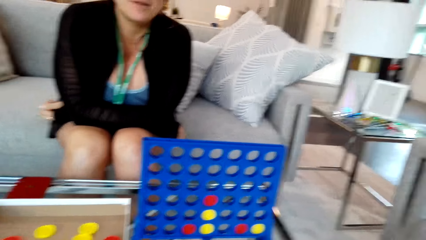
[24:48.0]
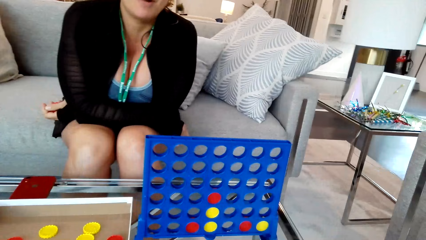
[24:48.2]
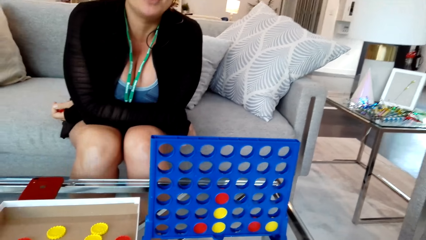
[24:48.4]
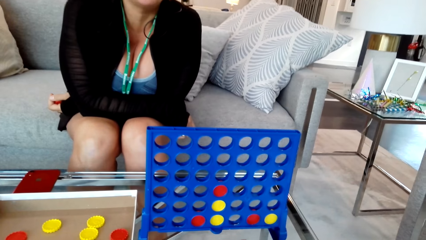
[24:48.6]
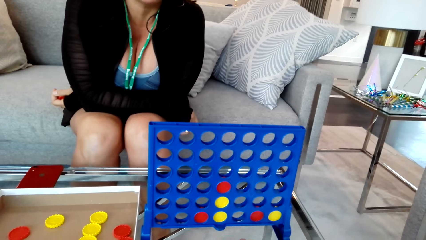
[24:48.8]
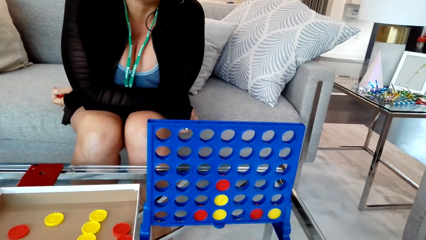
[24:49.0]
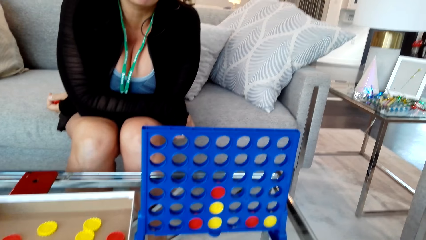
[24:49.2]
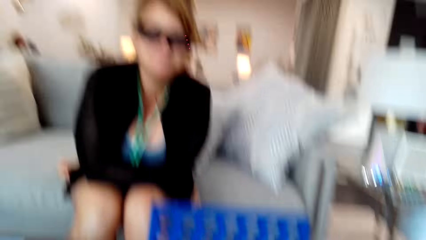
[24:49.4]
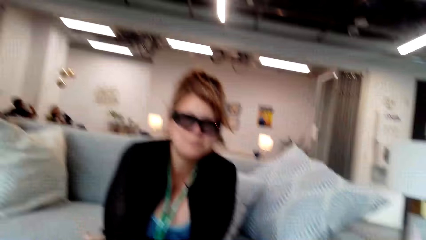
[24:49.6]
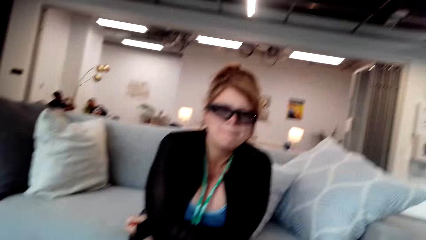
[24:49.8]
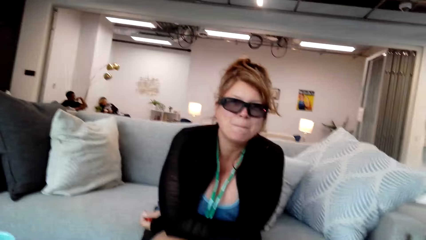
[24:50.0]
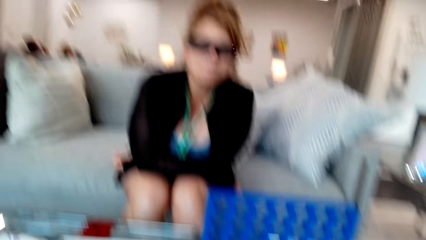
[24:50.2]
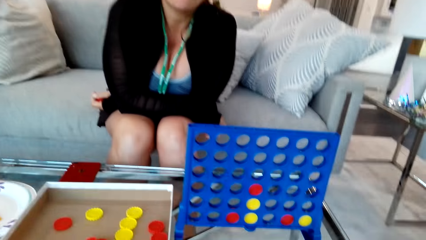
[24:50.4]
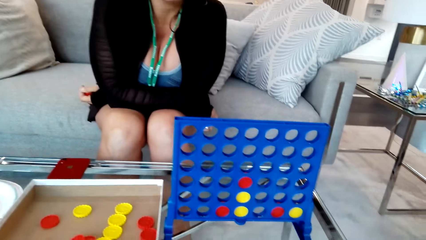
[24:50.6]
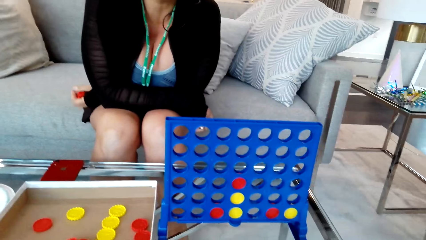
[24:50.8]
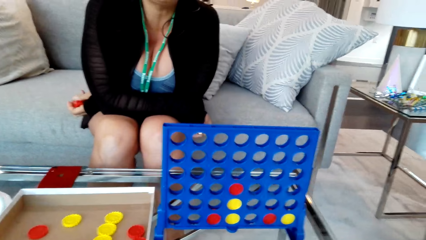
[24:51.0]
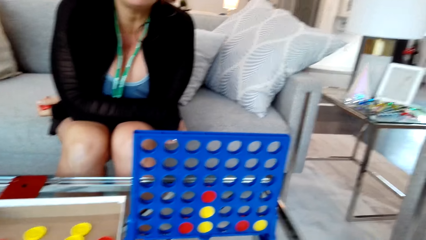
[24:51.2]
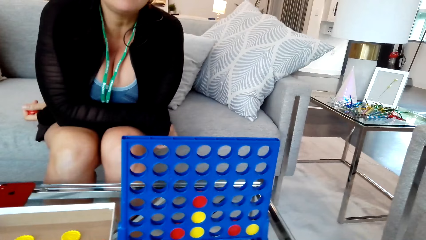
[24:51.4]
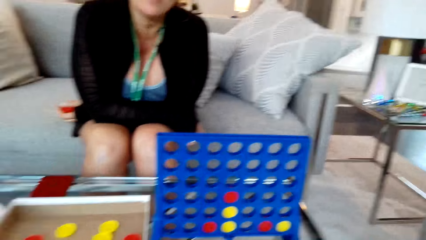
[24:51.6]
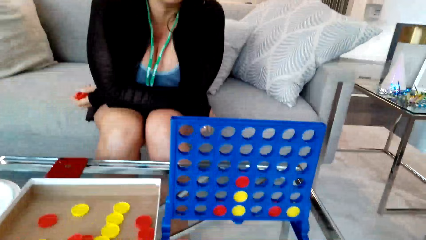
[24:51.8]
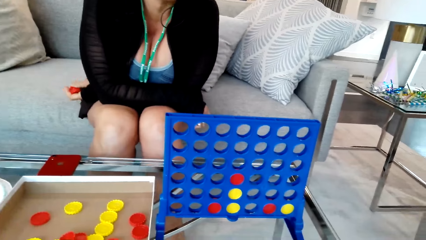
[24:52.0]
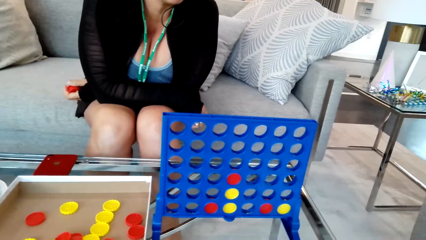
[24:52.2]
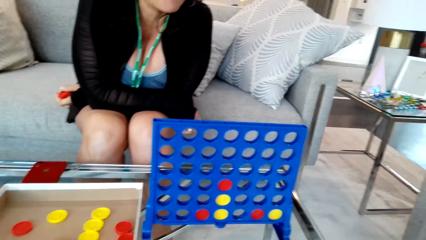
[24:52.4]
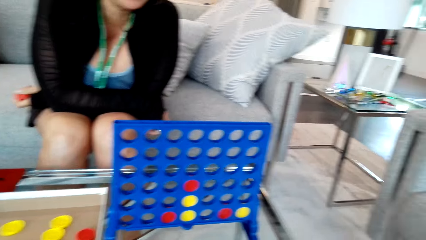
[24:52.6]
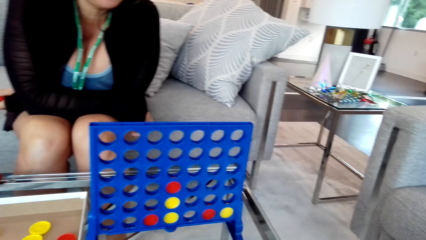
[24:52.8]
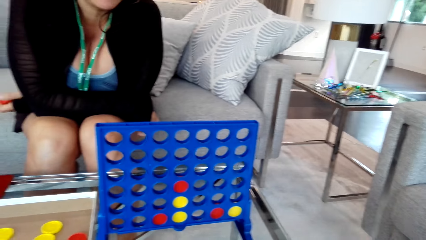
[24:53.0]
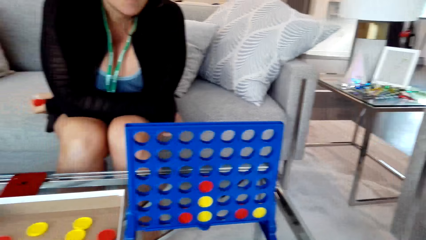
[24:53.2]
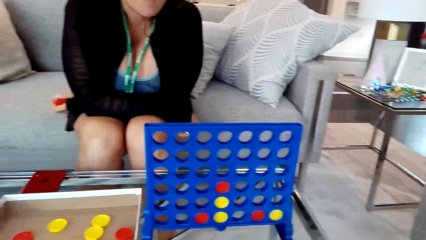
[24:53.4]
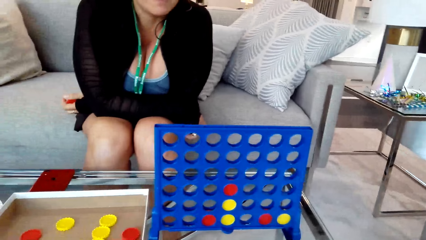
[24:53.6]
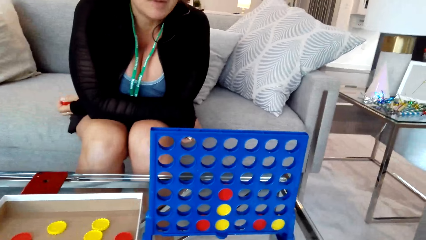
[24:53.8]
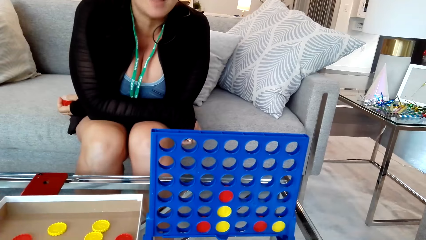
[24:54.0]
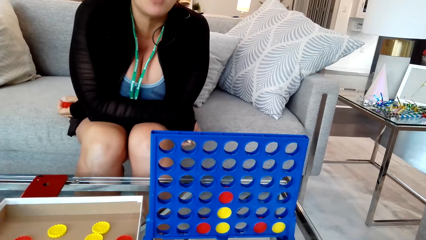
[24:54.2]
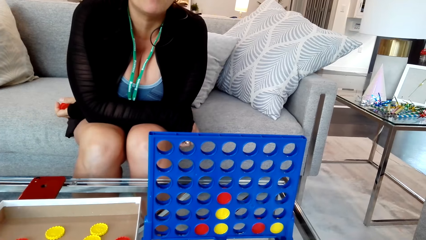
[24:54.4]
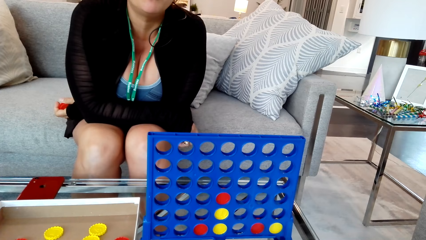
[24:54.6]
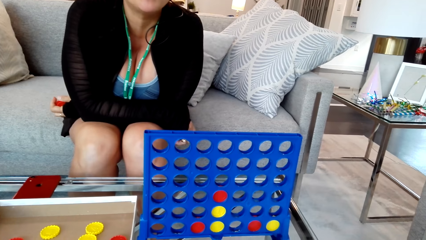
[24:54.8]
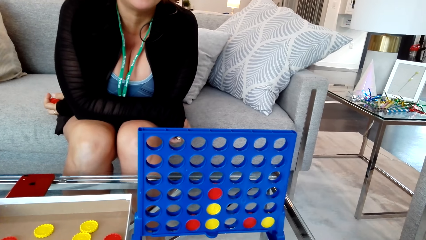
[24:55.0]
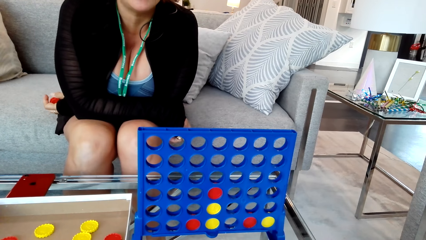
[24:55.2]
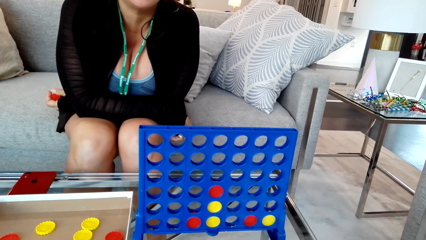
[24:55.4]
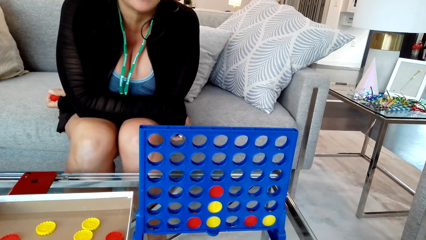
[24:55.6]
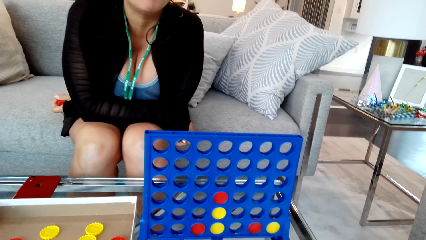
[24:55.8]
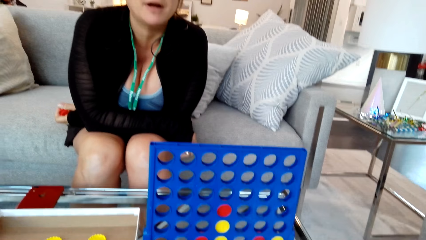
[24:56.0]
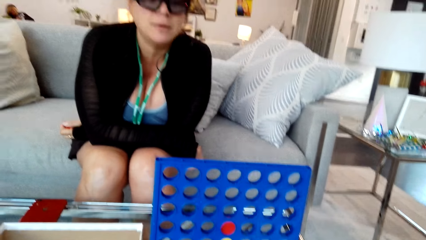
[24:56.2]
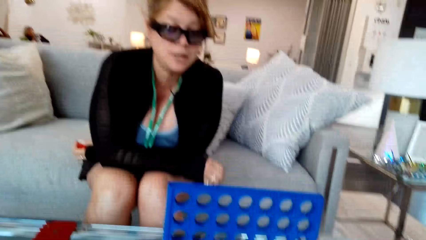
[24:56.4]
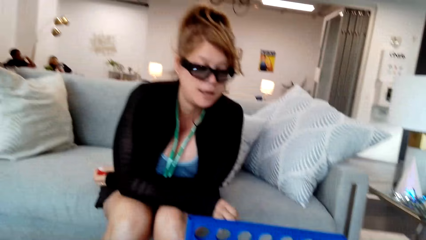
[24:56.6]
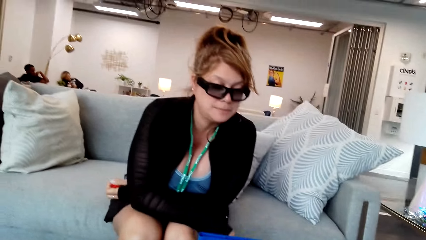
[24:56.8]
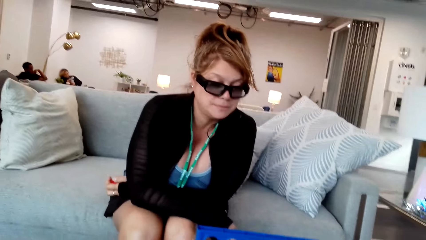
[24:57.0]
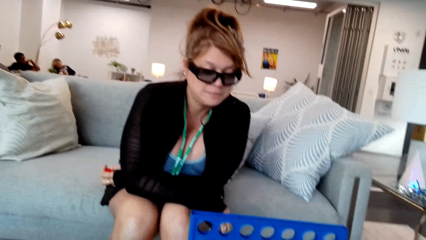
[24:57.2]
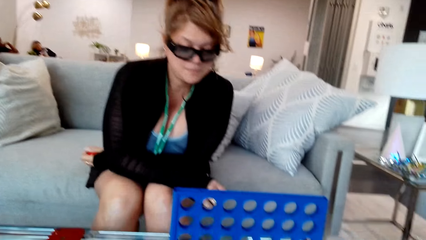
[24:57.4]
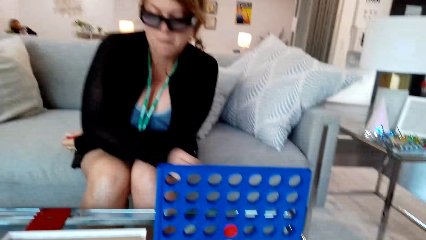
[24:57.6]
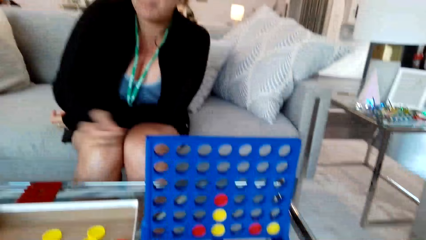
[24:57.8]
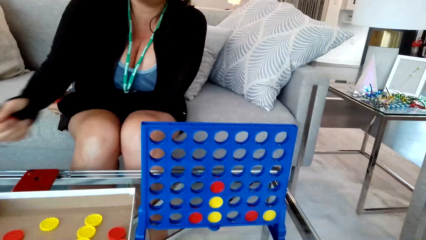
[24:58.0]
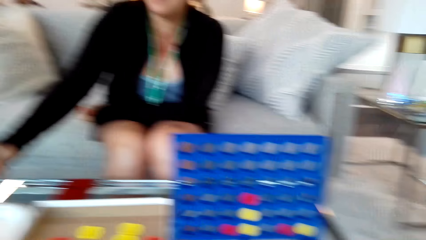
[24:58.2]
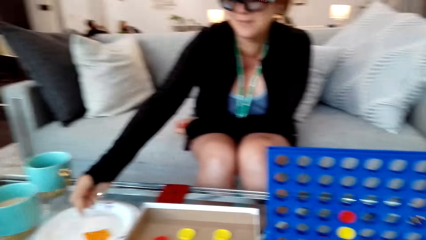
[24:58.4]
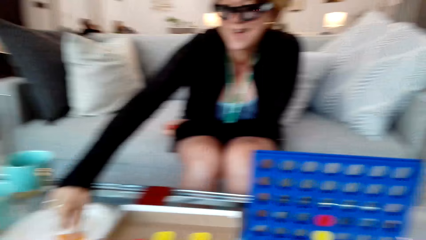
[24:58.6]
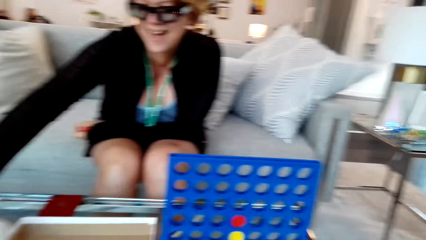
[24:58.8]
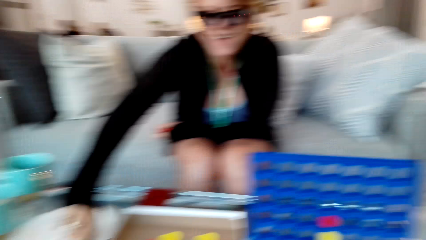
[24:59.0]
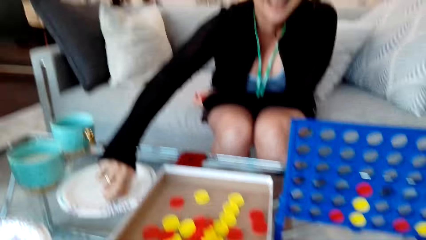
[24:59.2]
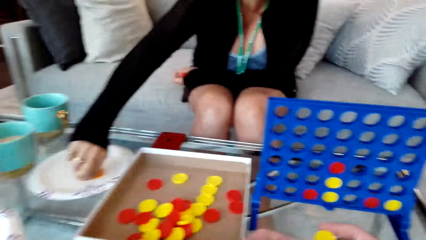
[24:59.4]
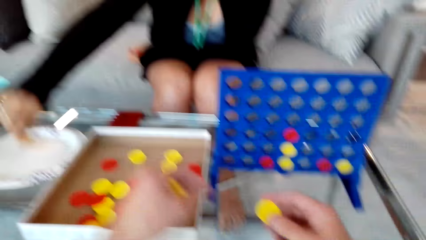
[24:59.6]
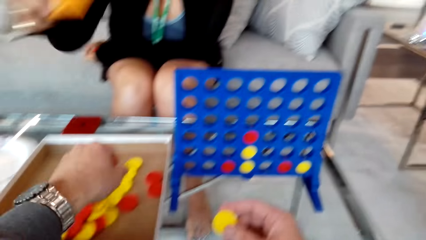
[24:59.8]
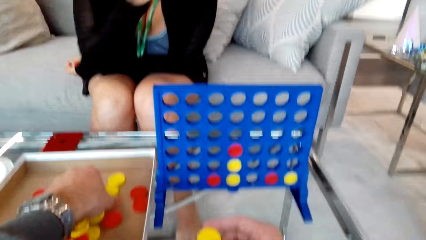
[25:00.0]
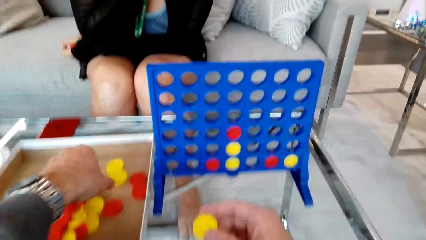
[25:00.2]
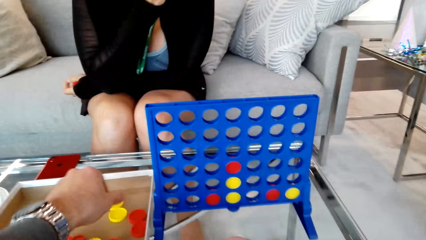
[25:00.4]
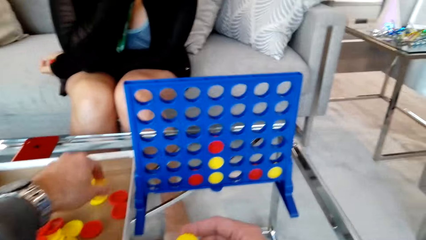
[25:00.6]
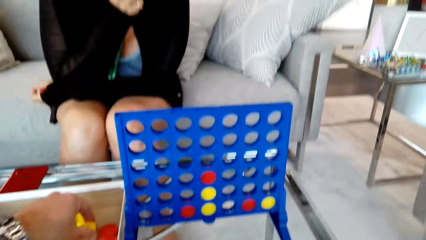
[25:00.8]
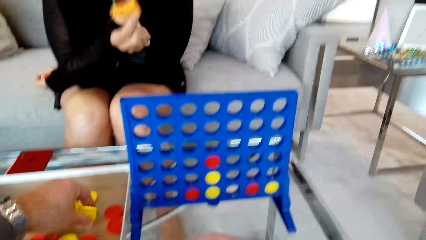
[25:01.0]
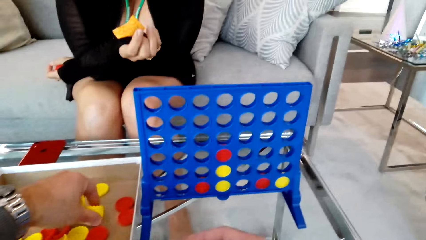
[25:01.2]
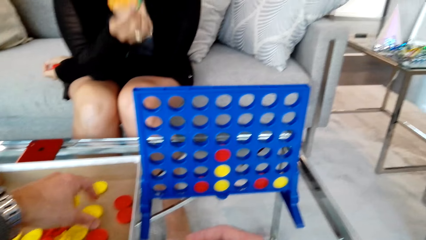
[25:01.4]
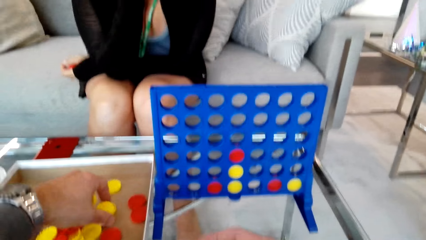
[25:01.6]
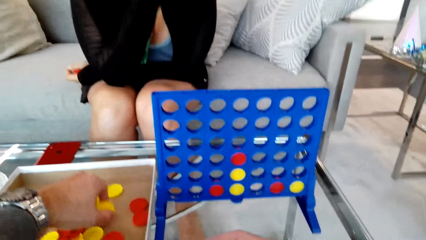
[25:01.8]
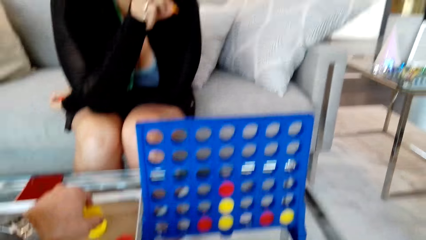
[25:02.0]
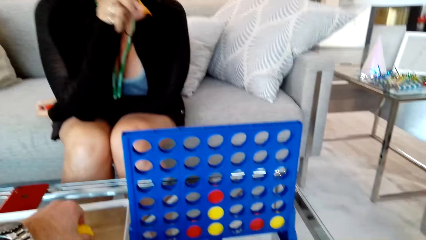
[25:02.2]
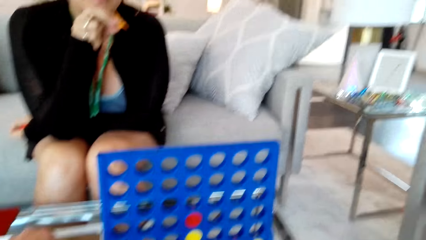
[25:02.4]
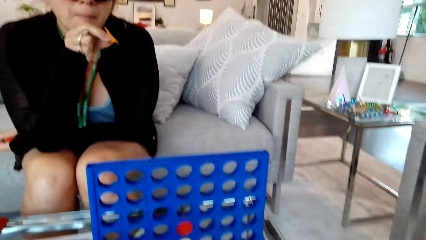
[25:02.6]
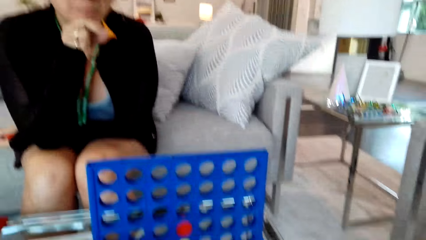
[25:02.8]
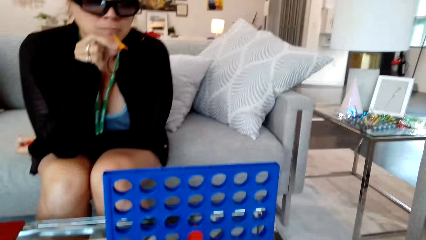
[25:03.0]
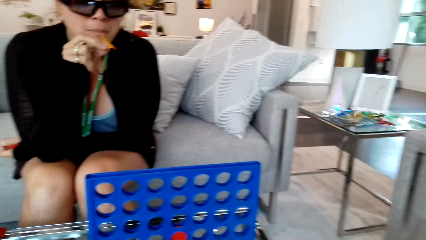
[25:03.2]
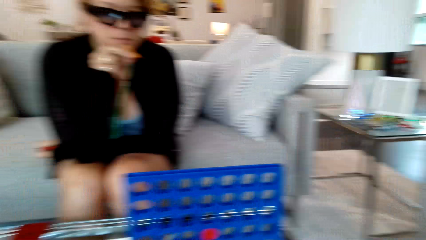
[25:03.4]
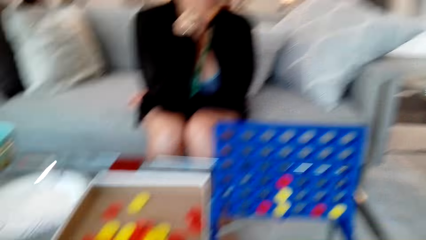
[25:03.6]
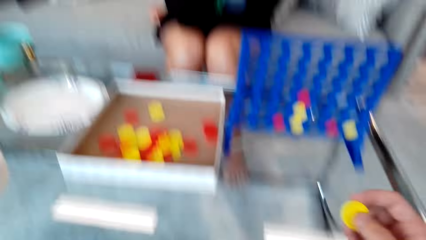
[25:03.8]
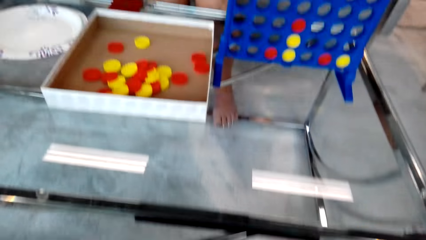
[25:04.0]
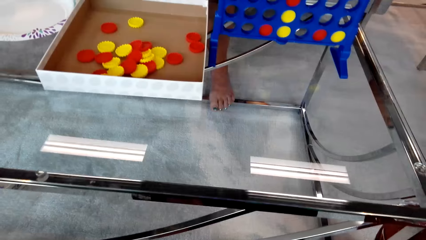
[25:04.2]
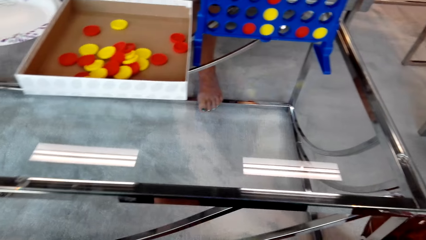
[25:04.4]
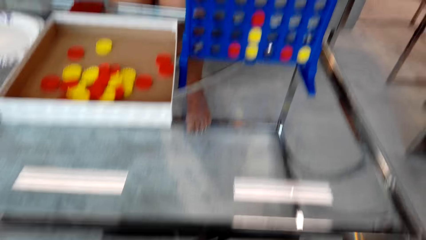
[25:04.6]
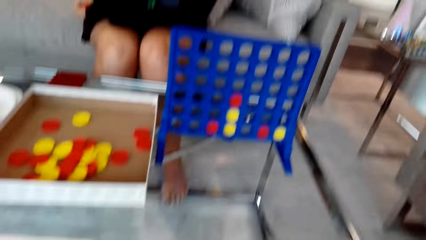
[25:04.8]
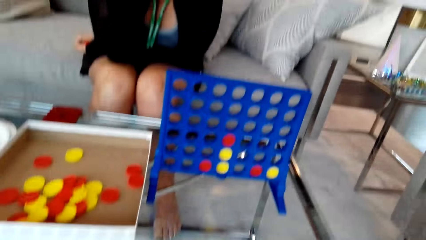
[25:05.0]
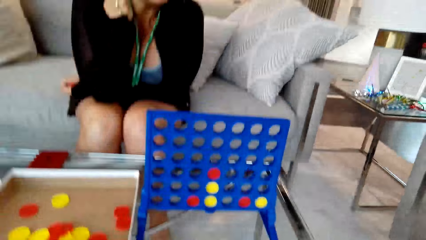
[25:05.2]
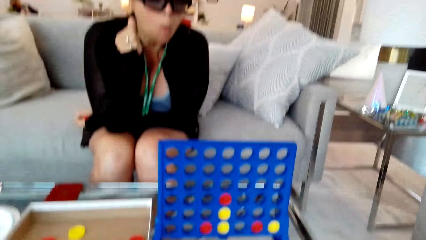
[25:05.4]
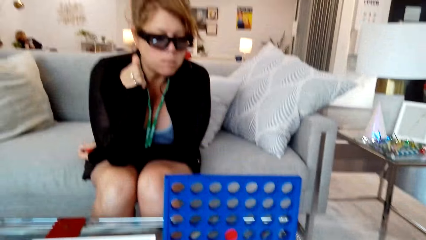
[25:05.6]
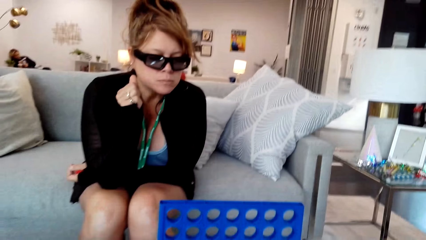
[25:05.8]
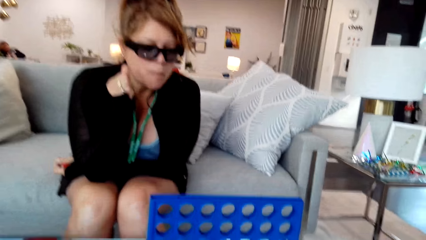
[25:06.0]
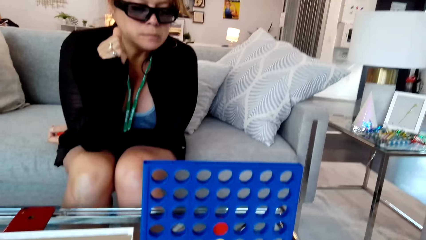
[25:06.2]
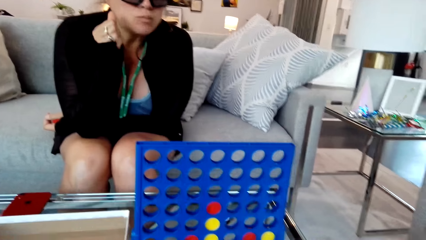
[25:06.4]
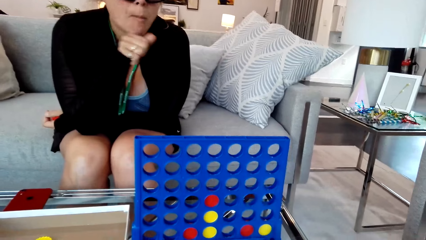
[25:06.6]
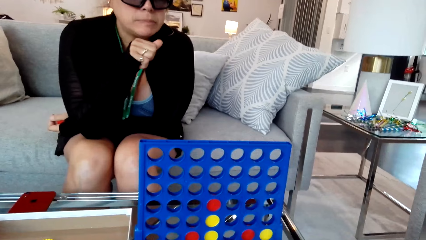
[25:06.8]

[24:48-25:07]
The camera wearer converses with the woman. The woman picks the chips from the table. The camera wearer converses with the woman. They pick the disc from the box. The woman touches the face.
